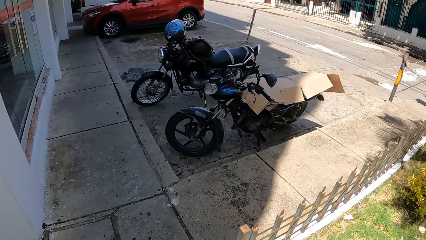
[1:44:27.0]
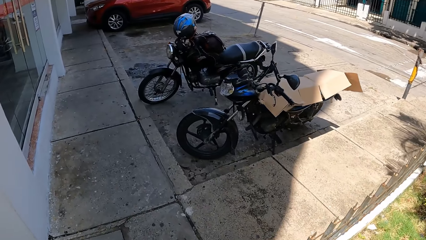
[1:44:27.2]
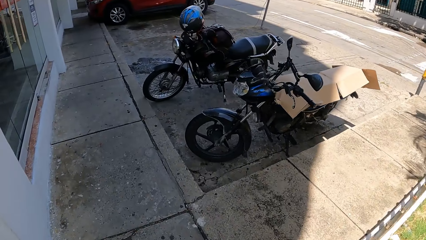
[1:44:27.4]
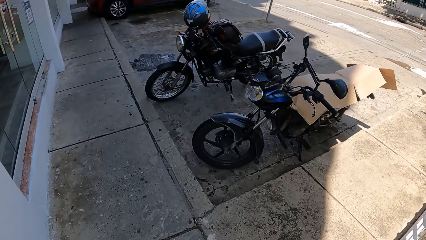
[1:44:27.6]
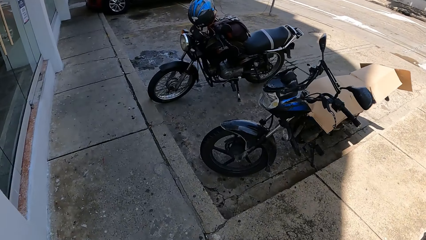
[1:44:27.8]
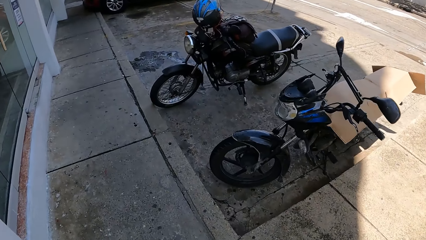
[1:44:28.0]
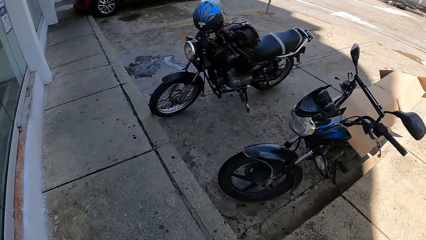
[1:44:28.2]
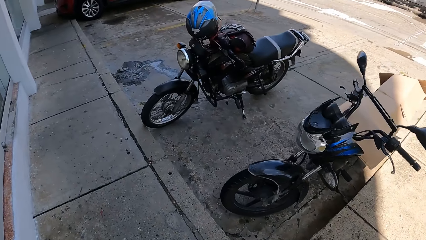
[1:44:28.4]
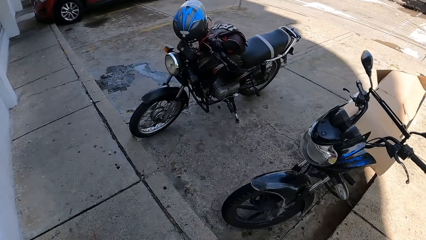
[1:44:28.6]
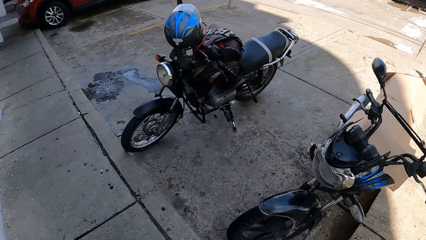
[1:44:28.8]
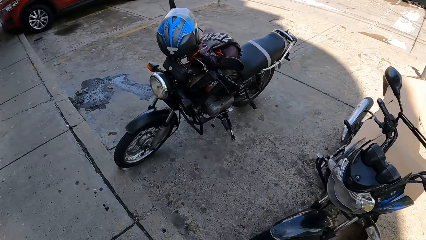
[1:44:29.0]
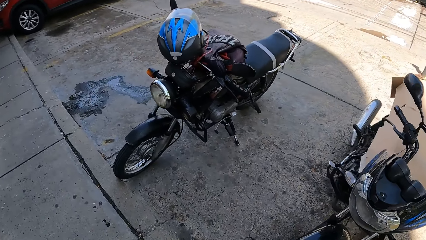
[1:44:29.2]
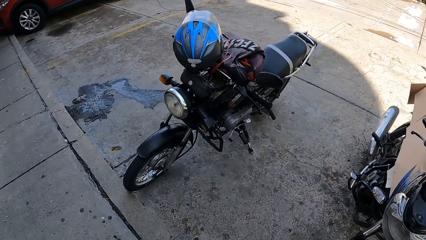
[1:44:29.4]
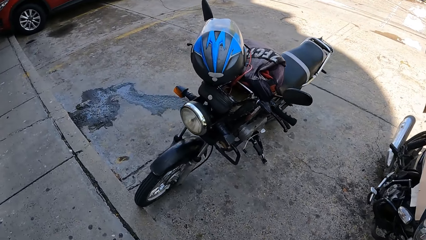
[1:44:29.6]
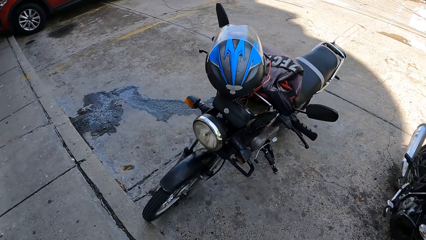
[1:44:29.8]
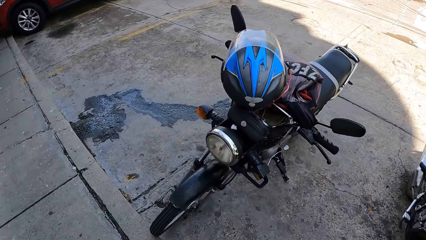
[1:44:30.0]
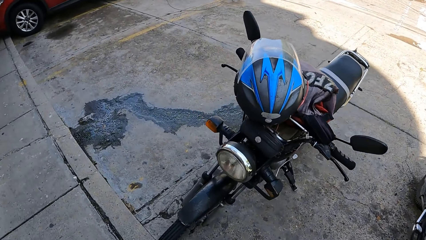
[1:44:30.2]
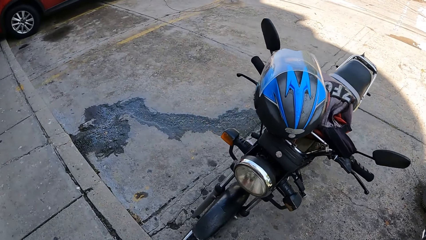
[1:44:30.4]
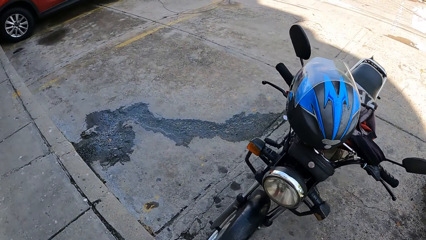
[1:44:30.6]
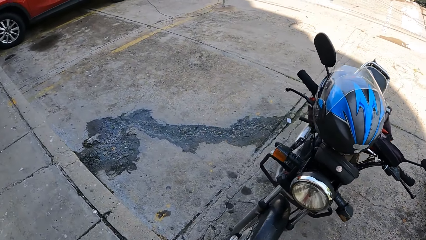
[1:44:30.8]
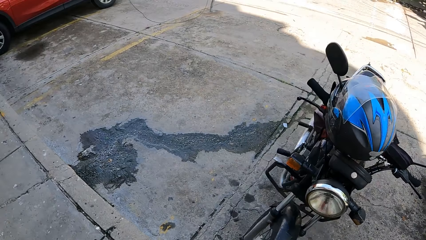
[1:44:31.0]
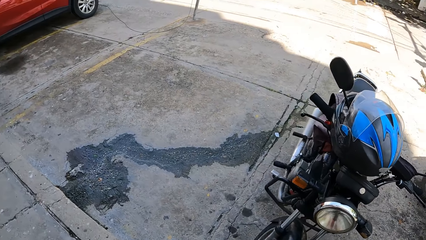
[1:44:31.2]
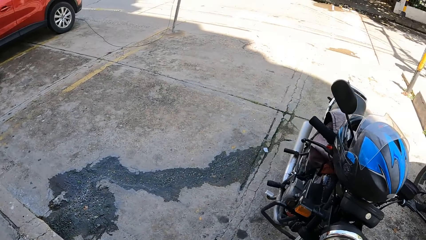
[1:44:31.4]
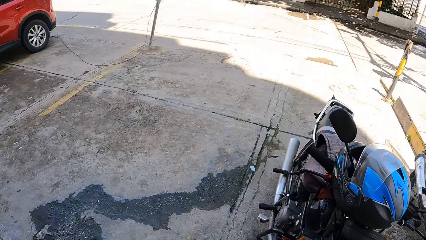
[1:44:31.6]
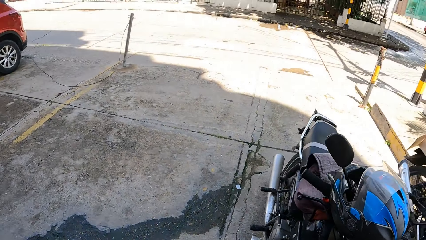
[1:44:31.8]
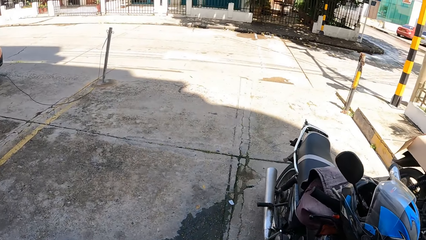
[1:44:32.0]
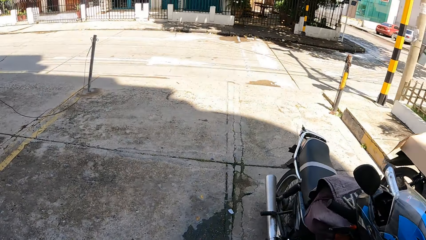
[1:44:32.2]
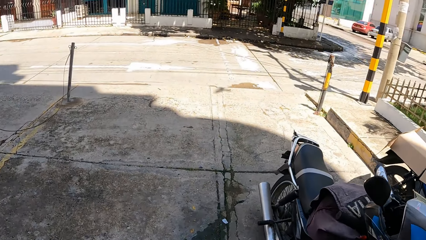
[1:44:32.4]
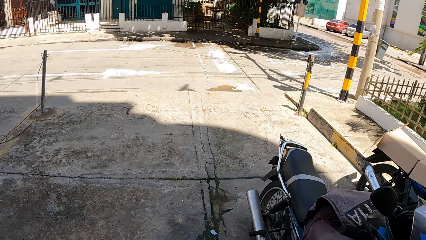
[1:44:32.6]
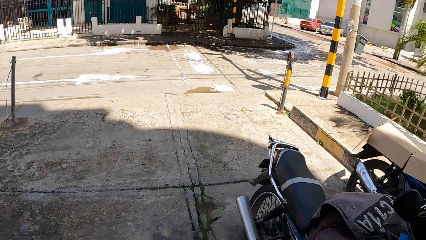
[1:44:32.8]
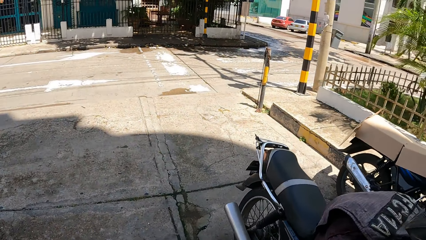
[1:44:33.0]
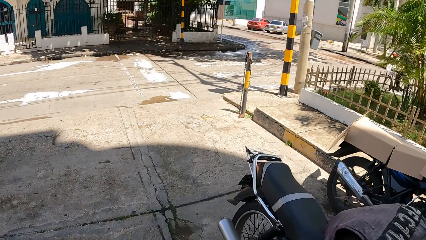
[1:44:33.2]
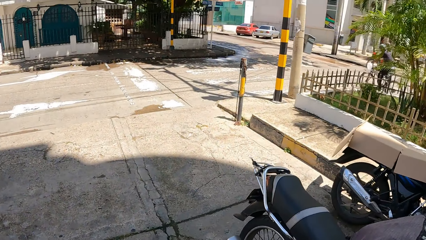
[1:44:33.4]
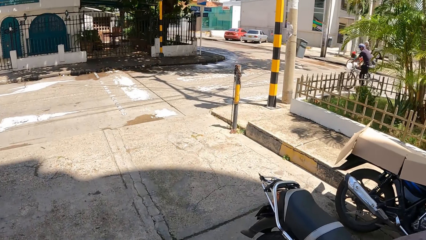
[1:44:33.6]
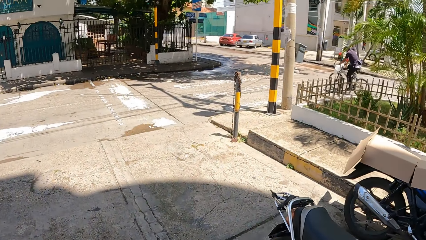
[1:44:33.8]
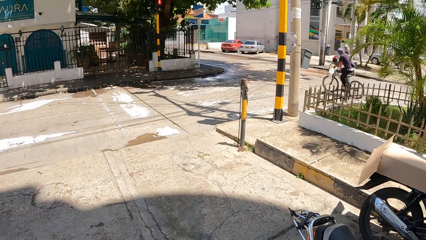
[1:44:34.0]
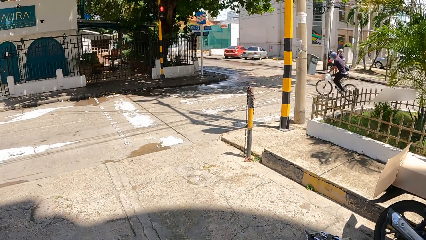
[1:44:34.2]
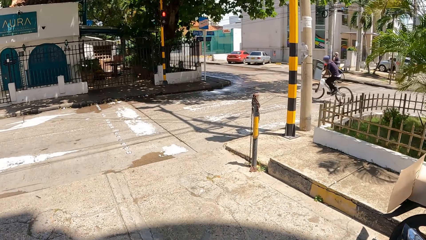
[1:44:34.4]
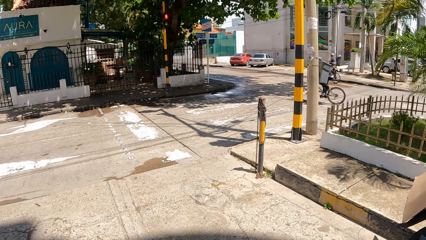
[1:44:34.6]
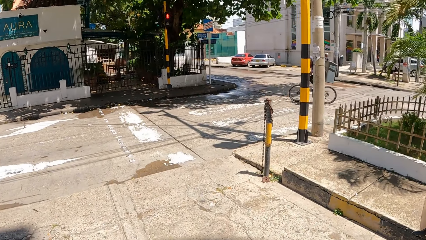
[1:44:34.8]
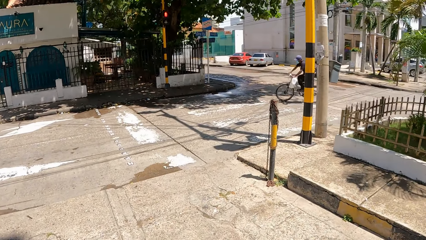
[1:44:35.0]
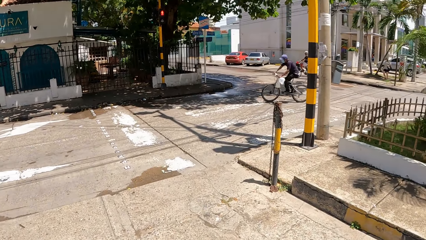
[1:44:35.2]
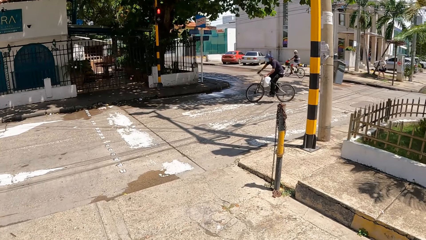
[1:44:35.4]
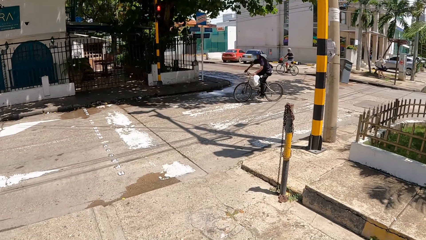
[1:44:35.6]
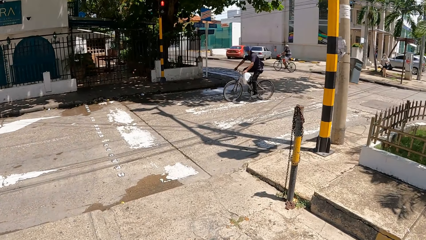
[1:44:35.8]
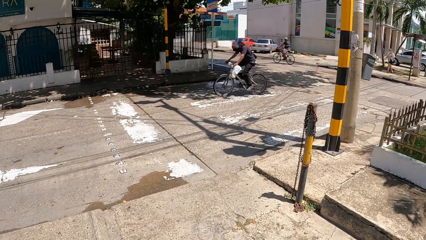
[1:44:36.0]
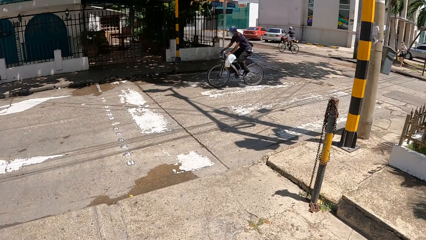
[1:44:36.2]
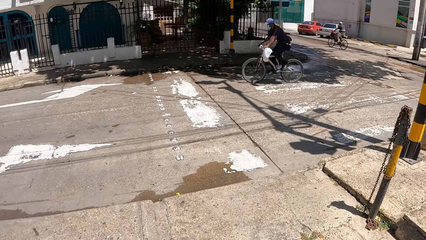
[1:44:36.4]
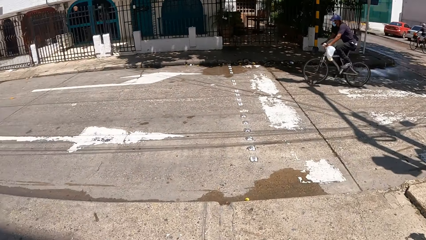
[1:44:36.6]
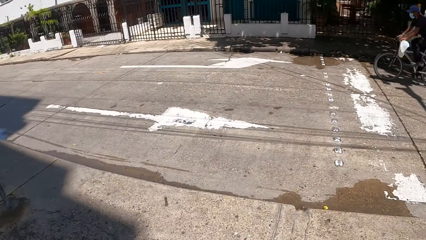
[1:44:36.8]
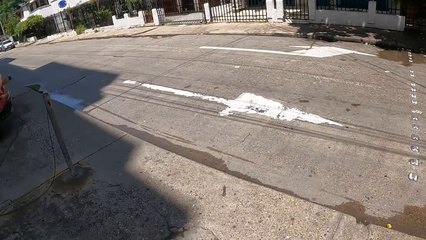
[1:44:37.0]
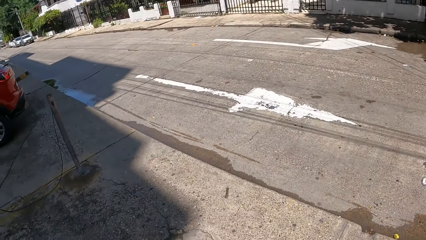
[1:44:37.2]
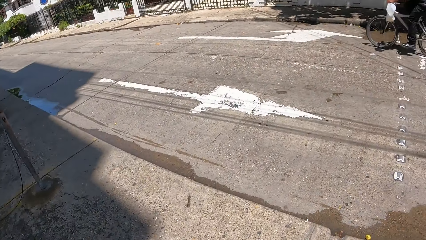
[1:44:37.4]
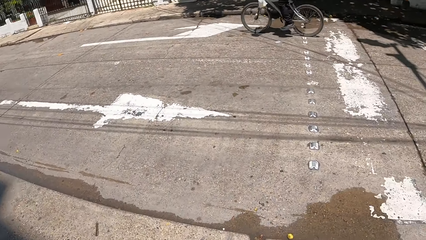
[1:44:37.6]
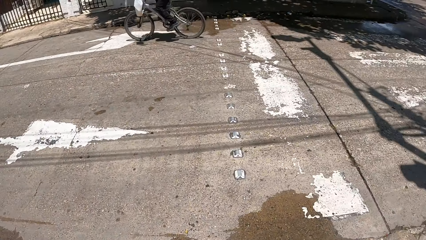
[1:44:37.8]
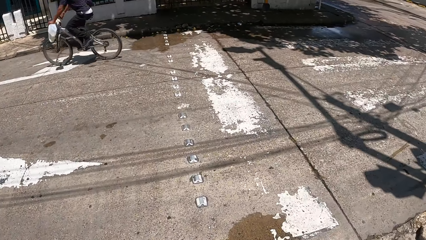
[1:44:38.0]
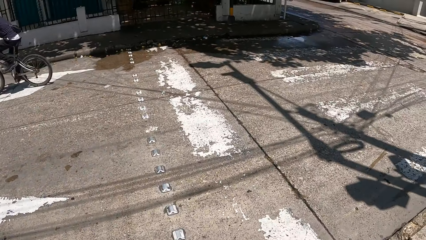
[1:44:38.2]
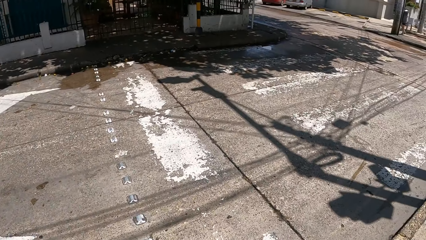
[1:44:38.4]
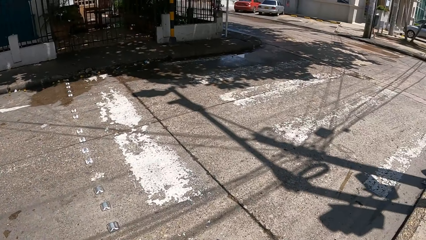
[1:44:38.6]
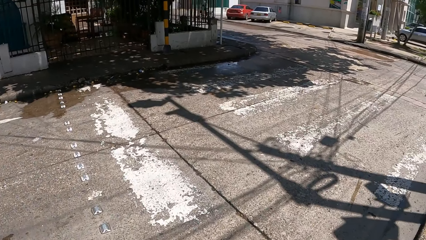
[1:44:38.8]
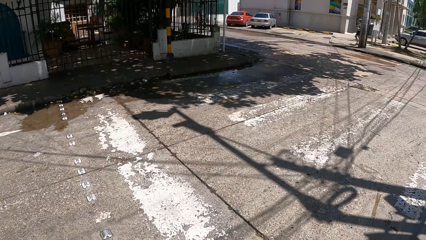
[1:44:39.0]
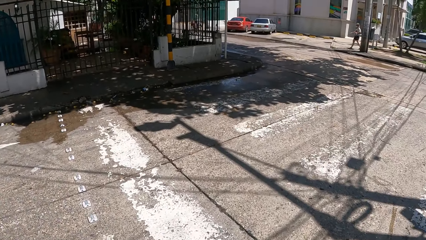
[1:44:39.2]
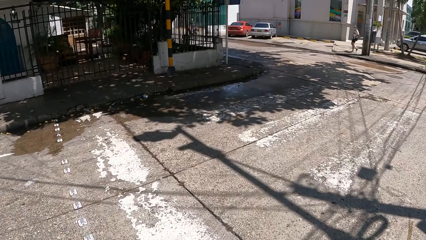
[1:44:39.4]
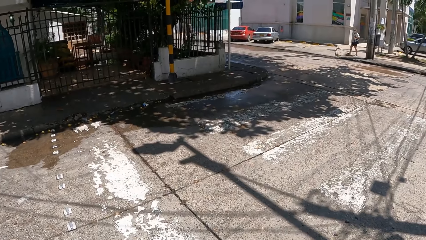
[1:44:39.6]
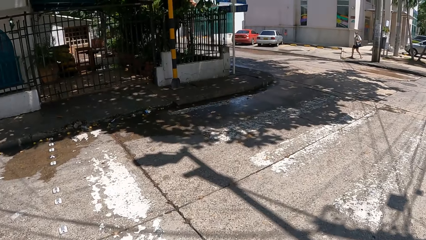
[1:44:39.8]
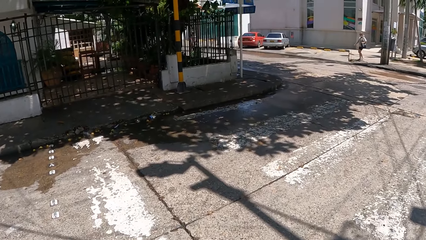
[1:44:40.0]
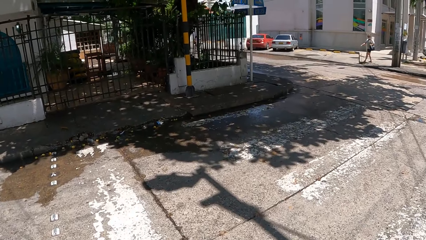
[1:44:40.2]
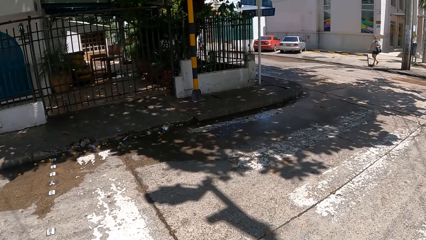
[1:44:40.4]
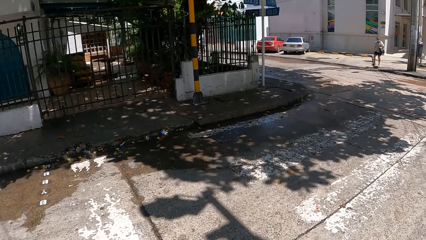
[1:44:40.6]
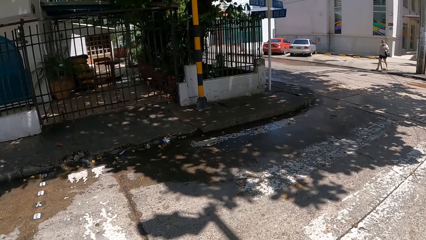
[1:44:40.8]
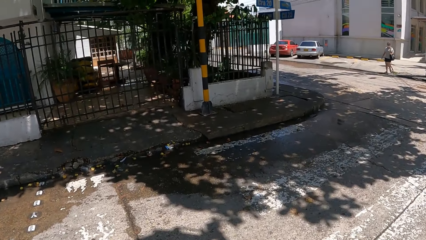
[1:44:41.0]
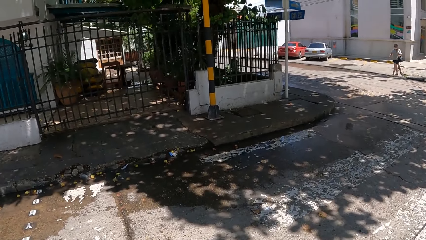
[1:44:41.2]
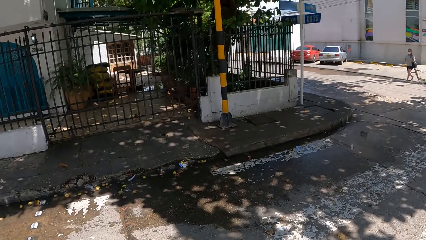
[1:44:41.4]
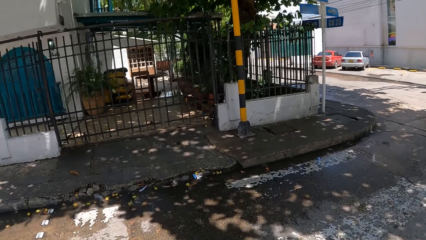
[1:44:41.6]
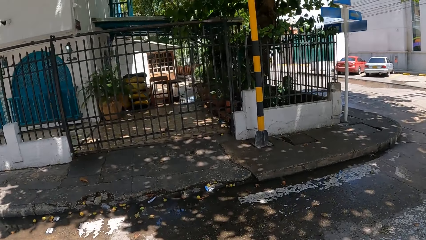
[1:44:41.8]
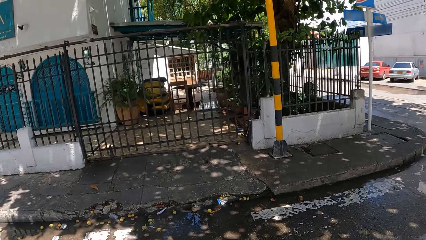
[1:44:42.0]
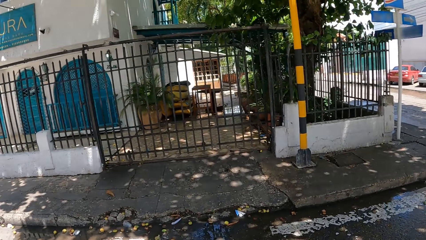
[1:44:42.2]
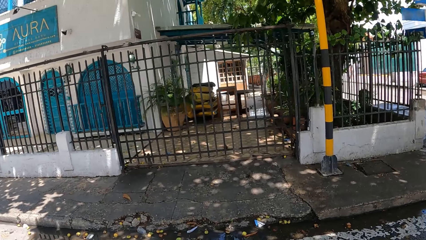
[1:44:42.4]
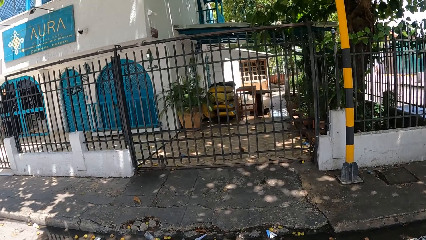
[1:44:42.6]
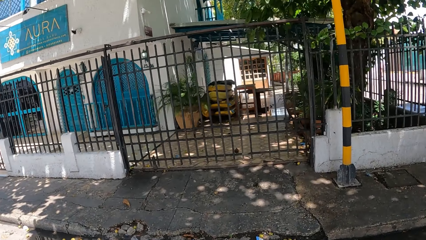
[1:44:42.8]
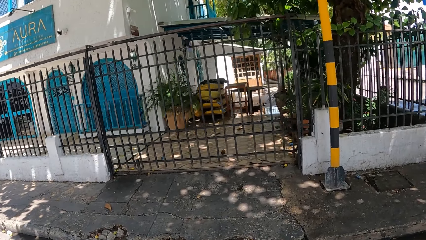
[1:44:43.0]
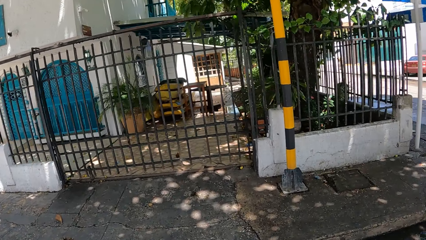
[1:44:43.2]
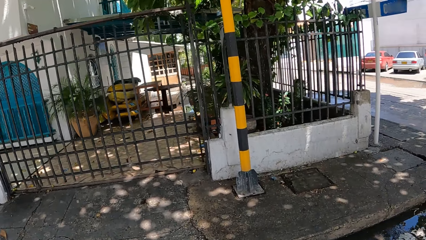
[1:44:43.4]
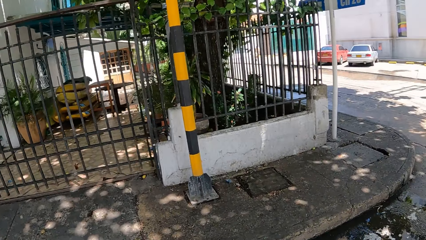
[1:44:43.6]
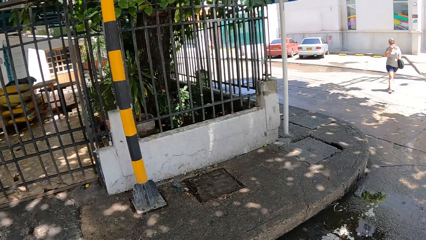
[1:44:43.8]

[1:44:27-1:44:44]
The camera wearer turns around. They walk around. They look around. They walk around. They cross the road with the dog.
